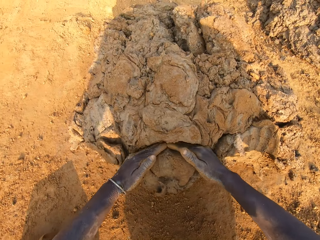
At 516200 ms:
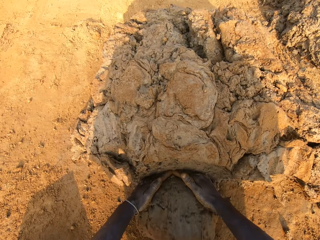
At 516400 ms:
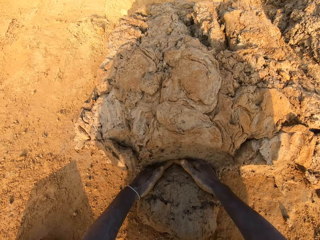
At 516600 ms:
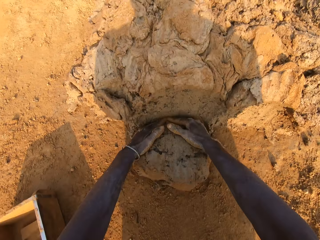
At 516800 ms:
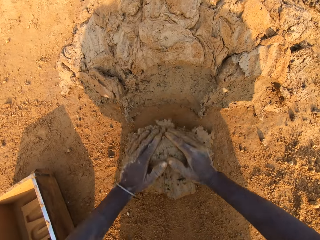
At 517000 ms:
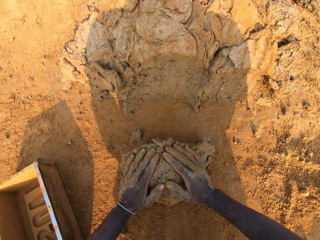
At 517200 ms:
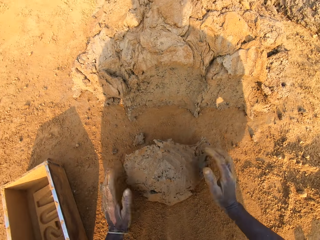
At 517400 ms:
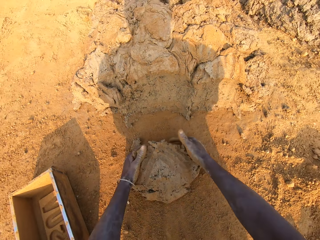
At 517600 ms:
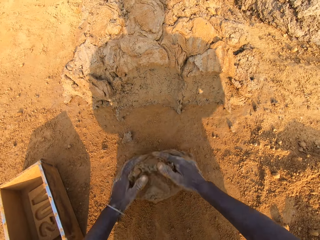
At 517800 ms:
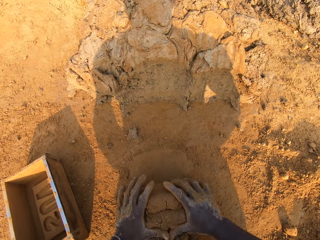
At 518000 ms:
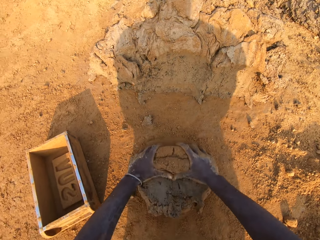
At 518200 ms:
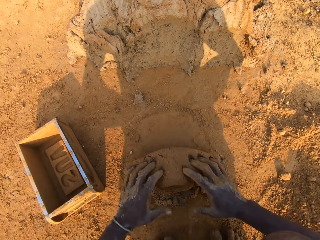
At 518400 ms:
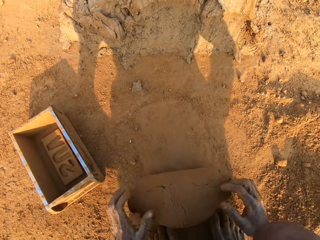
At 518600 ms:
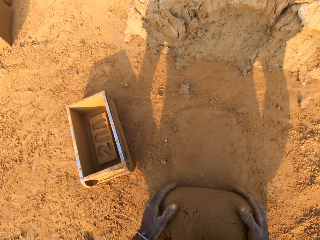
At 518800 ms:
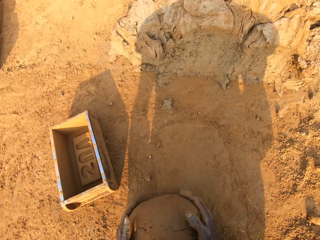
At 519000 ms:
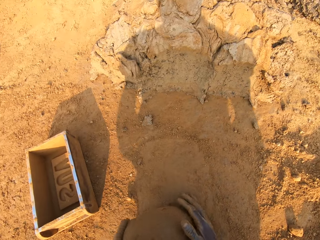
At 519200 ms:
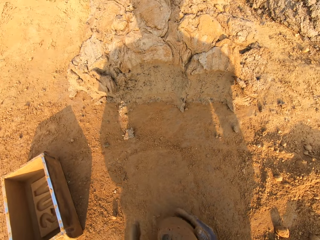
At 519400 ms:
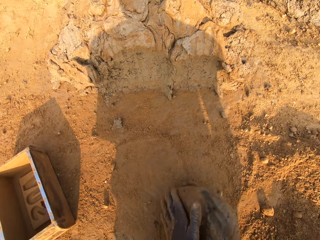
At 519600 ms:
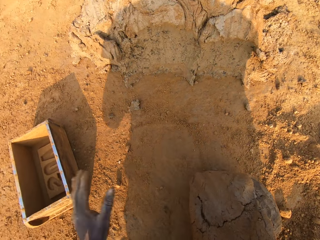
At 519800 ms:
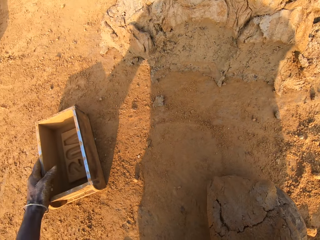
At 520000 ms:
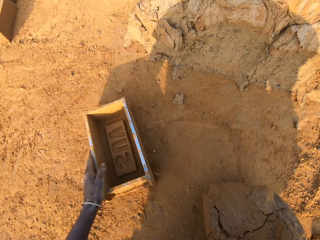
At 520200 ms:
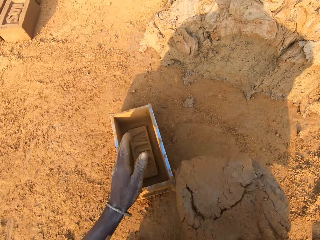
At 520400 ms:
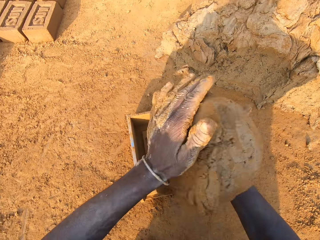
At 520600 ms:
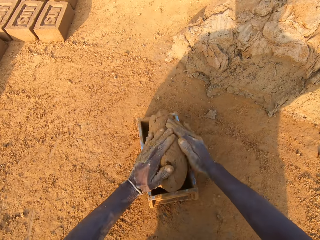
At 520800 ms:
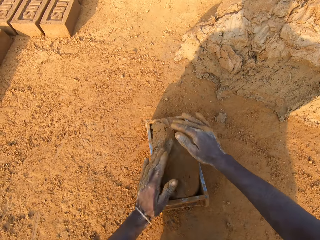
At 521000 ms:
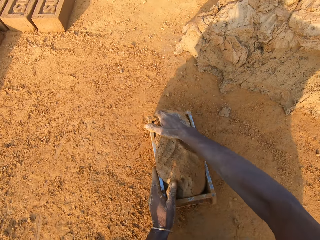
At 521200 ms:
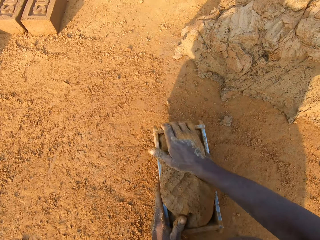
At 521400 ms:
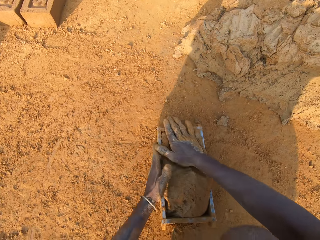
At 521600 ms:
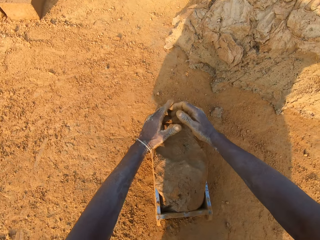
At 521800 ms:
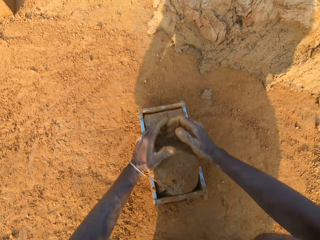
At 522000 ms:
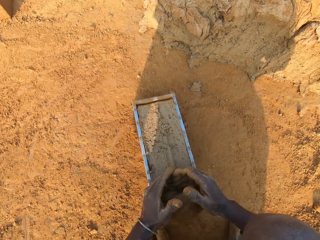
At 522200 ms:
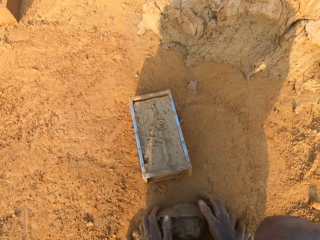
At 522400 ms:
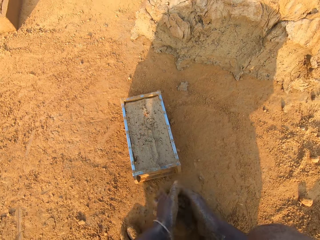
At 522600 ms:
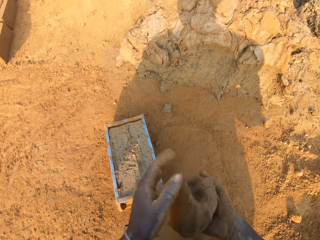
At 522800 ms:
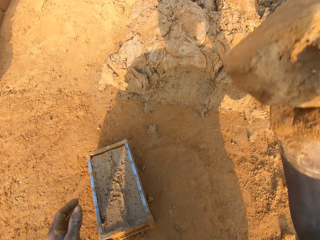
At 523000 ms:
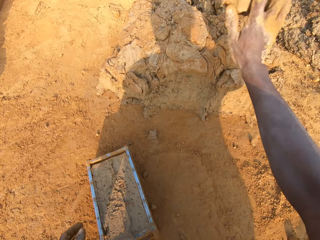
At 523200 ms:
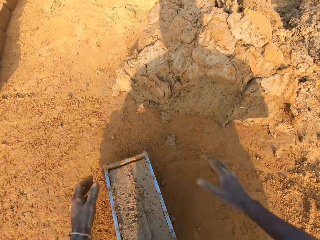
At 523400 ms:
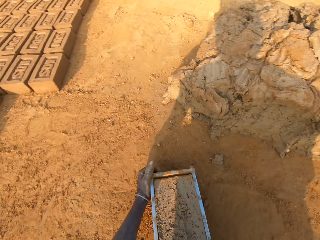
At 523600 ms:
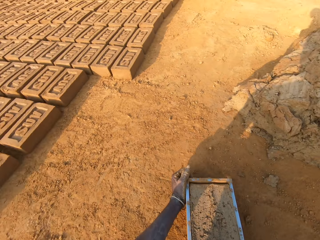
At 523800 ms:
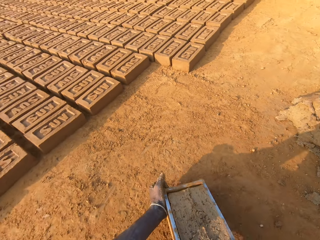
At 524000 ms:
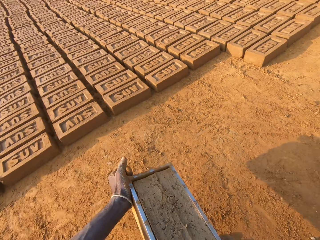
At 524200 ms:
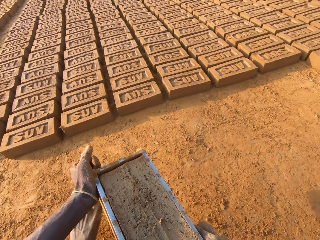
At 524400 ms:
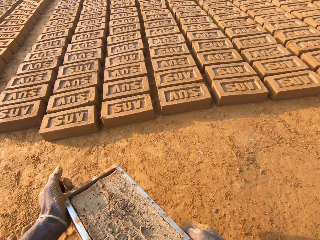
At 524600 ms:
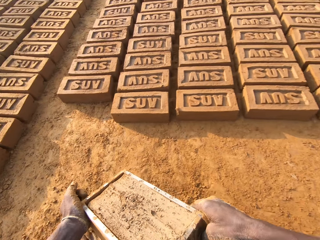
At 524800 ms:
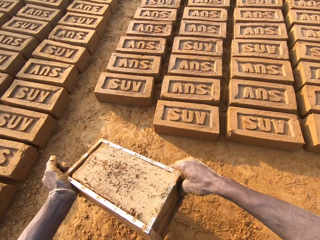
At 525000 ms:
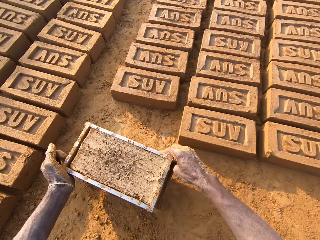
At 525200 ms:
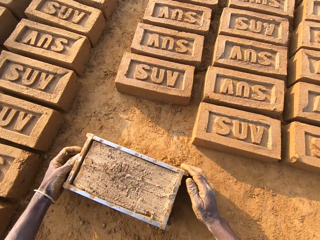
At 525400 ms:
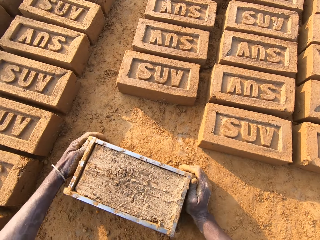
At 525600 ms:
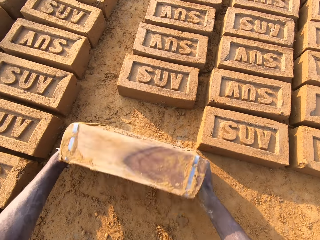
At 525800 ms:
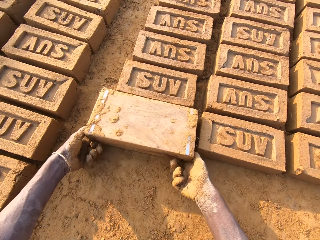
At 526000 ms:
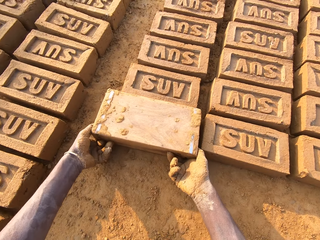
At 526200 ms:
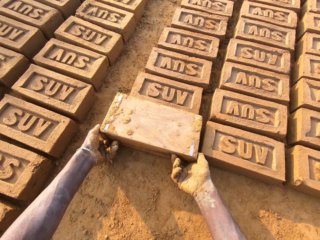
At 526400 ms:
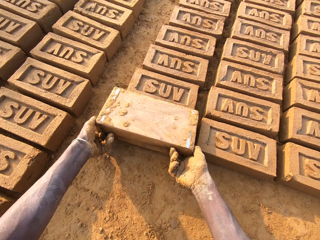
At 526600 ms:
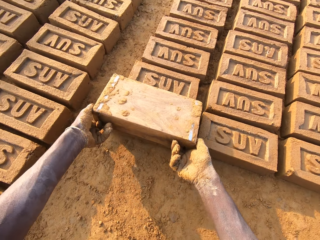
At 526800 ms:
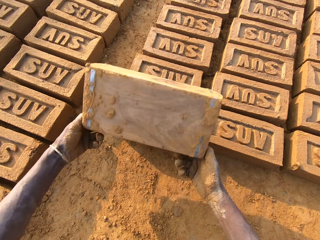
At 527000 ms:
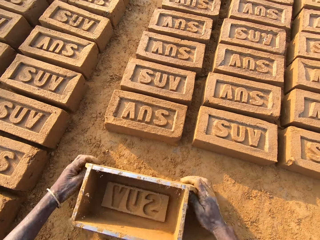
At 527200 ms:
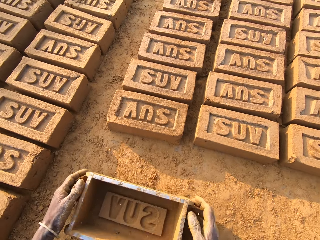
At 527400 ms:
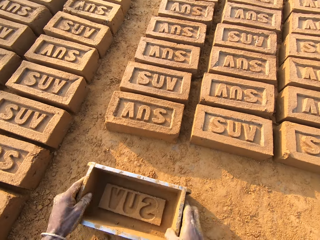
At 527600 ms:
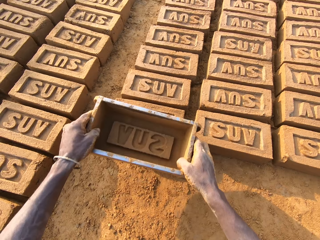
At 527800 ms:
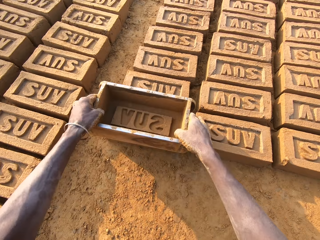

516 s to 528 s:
The camera wearer cuts out a portion of clay mix with both hands. He picks up mud. He molds the portion of clay mix with both hands. He adjusts the brick mold with his left hand. He puts the clay mix in the brick mold. He cuts out excess clay mix from the brick mold with both hands. He throws the portion of clay mix on the floor with his right hand. He moves the brick mold with his hands. He puts the brick aside. He pours clay mix from the brick mold on the ground.

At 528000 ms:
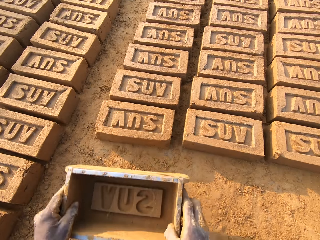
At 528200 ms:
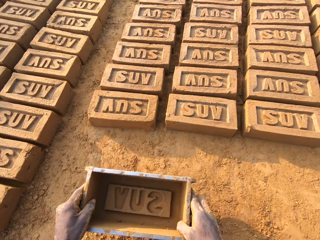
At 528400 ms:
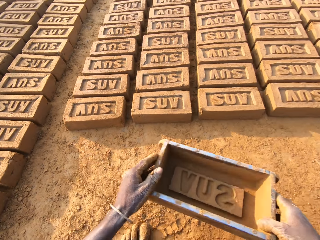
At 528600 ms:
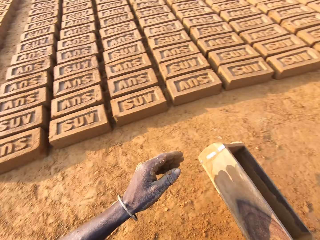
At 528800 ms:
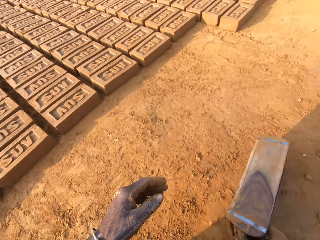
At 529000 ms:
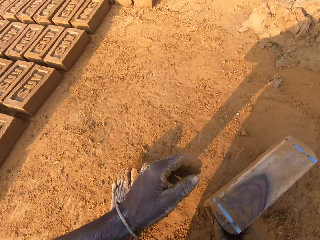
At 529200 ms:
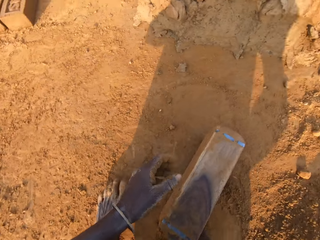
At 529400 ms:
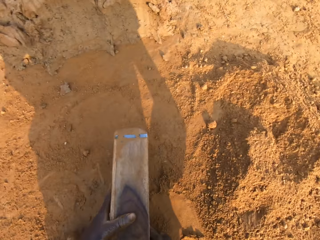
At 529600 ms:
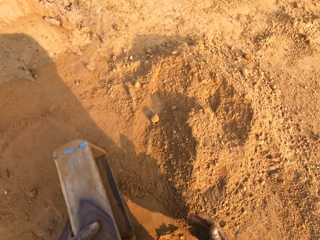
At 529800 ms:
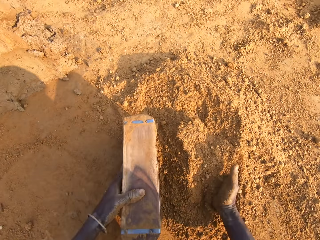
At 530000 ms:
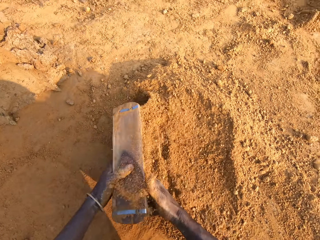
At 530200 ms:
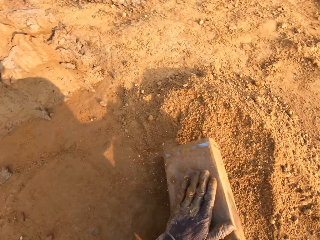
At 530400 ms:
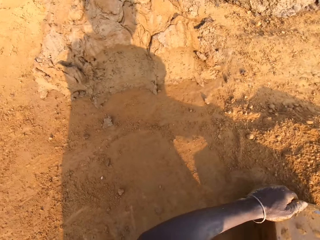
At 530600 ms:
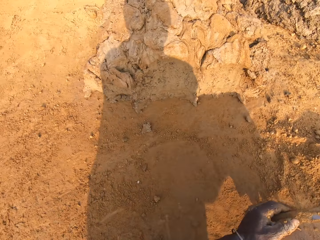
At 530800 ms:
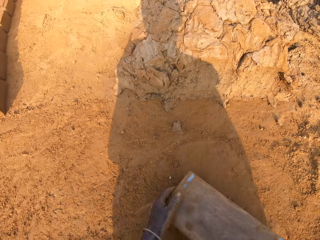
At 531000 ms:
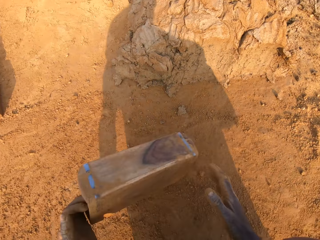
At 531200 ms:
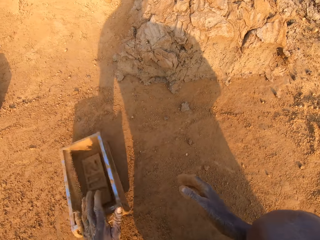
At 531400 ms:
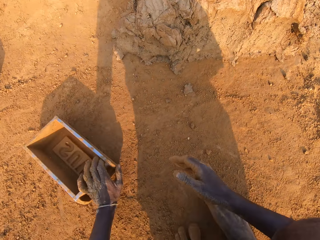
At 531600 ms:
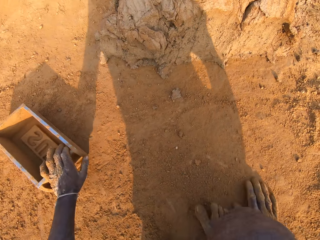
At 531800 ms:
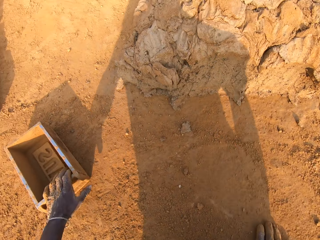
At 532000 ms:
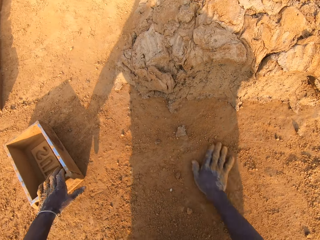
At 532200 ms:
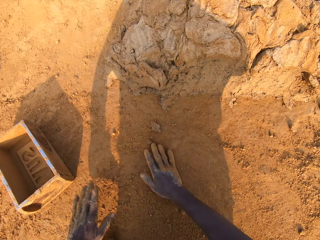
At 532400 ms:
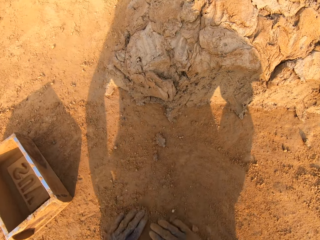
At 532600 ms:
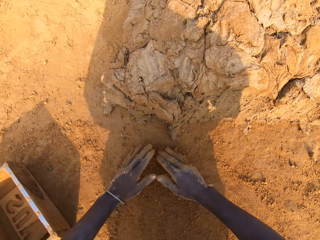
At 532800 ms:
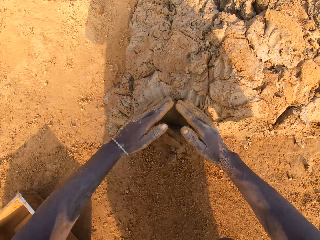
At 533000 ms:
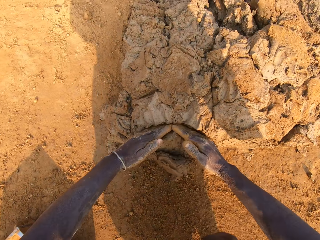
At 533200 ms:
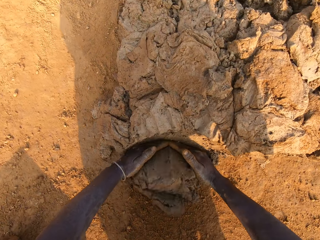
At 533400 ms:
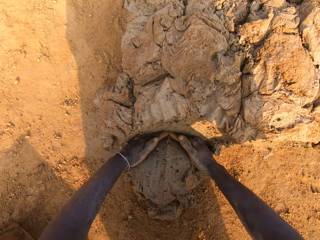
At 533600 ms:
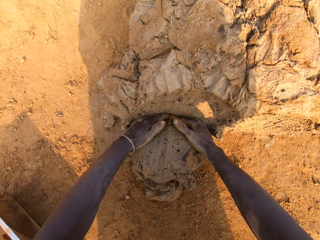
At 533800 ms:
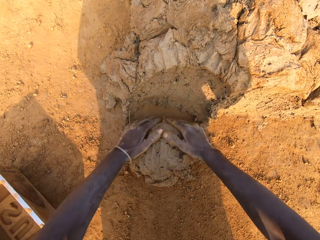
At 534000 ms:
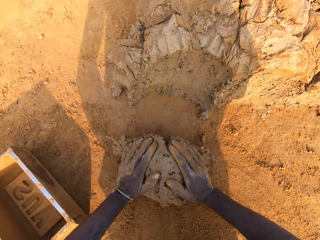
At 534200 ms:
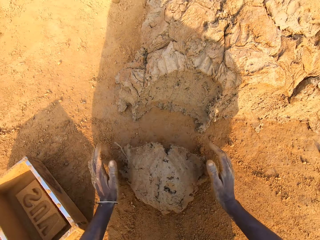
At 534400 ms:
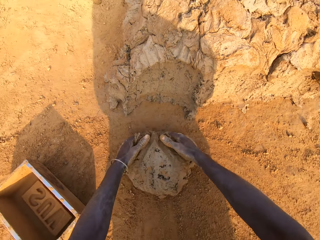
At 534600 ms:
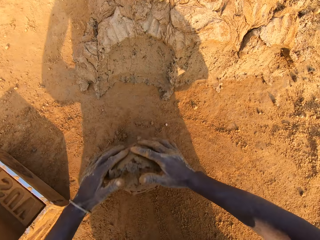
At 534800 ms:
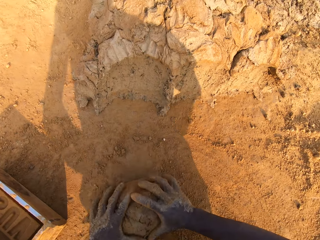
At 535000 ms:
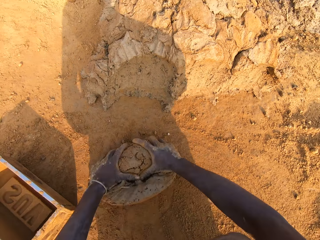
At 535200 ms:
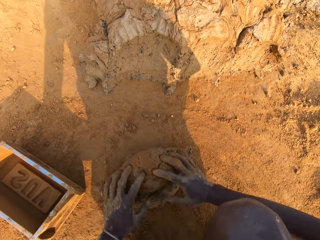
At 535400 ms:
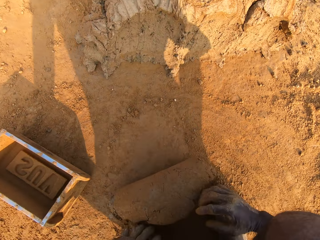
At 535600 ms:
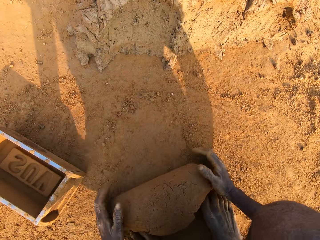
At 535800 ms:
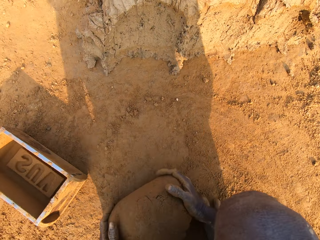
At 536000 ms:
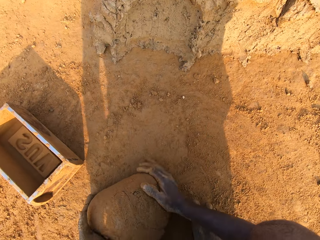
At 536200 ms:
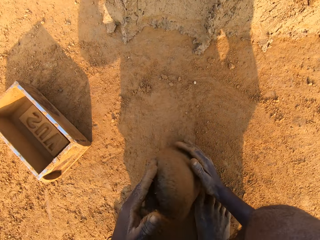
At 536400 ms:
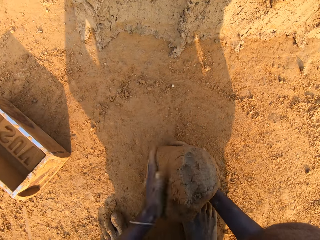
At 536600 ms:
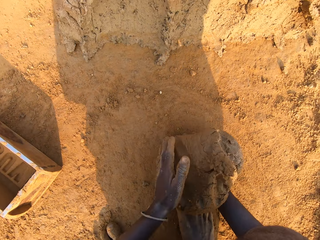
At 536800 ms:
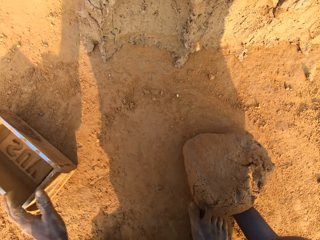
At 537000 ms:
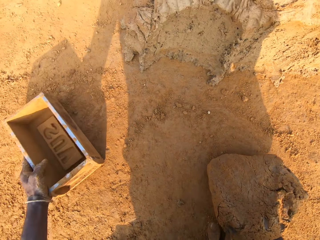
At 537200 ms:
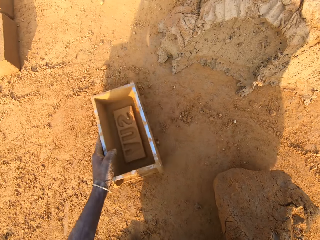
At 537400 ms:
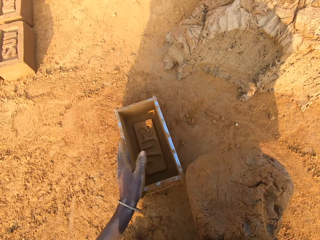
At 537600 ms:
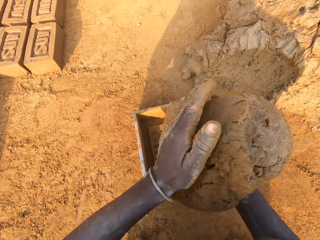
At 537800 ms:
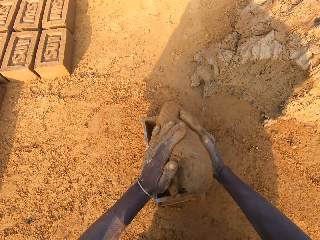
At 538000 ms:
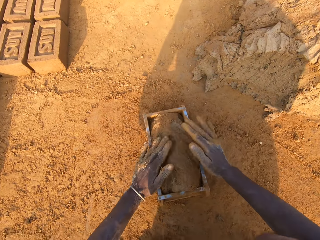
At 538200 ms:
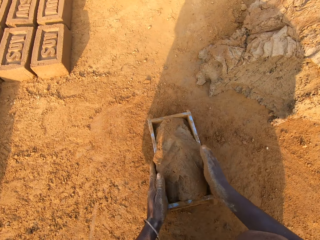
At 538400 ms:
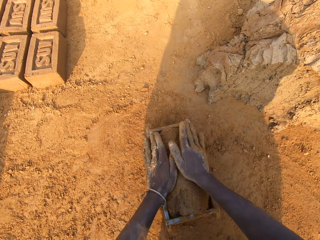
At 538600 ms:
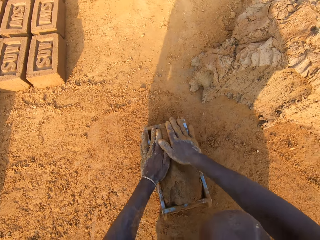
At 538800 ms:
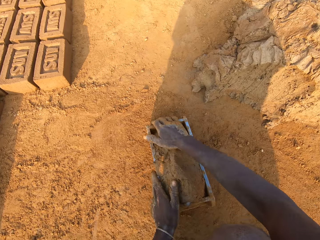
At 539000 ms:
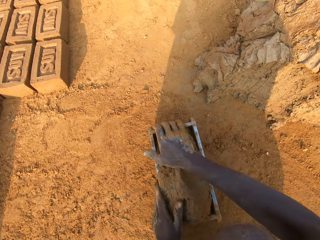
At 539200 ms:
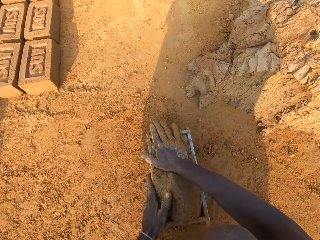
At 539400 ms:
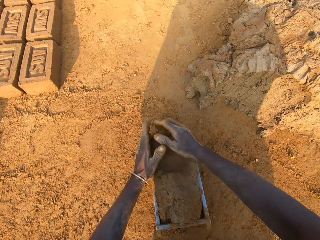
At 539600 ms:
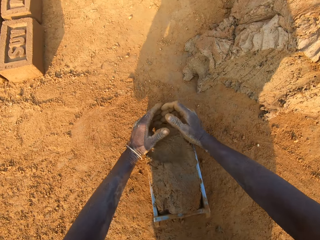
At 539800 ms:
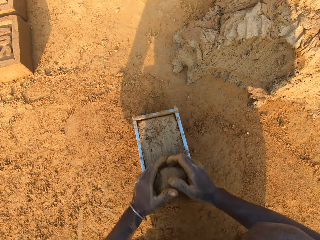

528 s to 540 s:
The camera wearer presses the clay mix with the brick mold. He moves the brick mold with his hands. He puts sand into the brick mold with his right hand. He drops the box. He cuts out a portion of clay mix with both hands. He picks up the mud. He molds the portion of clay mix with both hands. He adjusts the brick mold with his left hand. He puts the clay mix in the brick mold.
